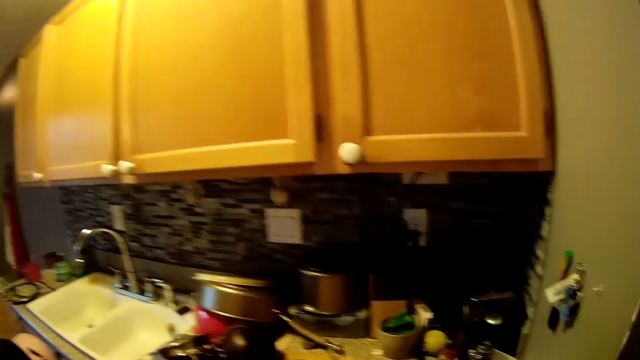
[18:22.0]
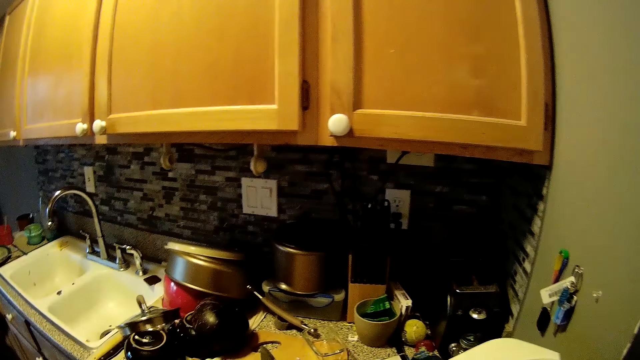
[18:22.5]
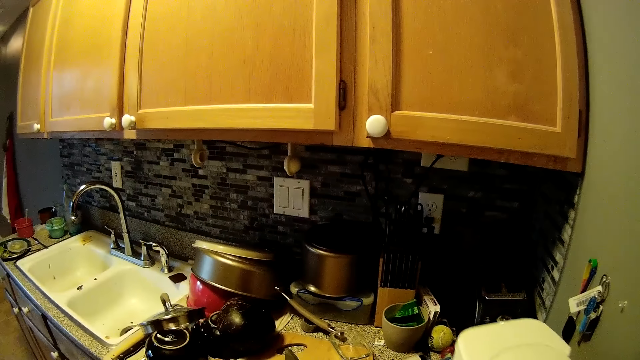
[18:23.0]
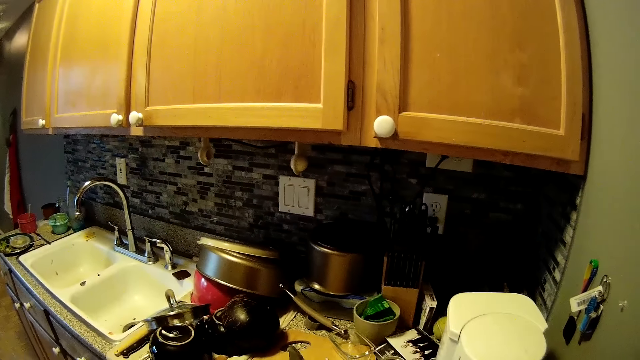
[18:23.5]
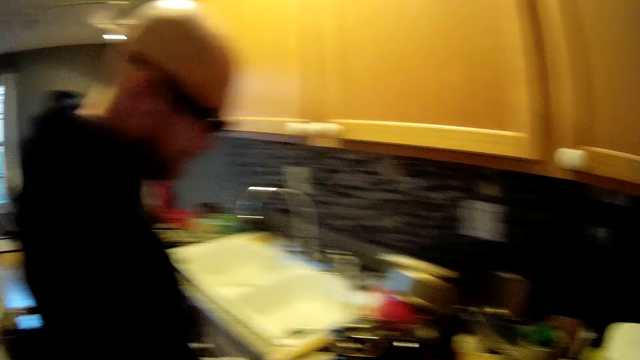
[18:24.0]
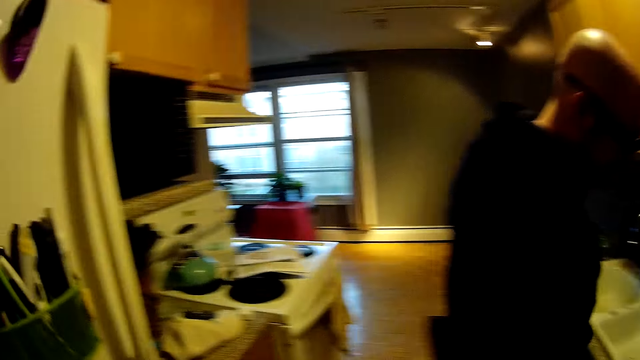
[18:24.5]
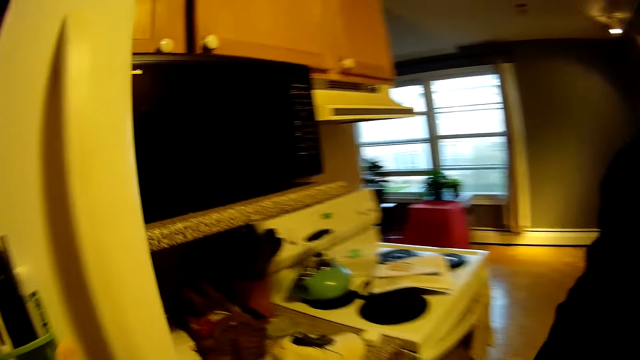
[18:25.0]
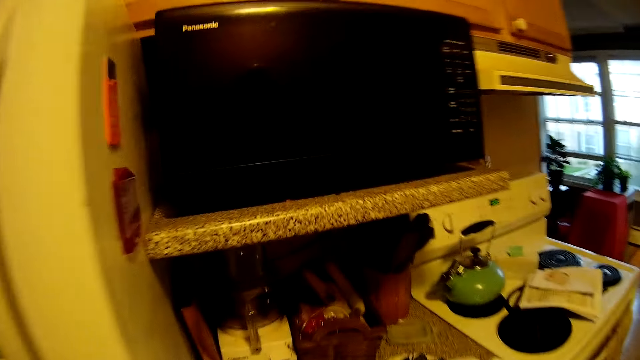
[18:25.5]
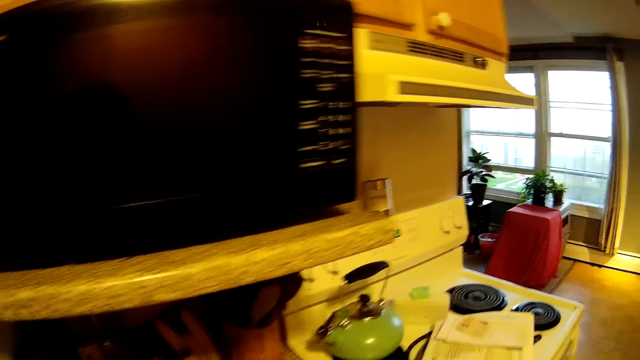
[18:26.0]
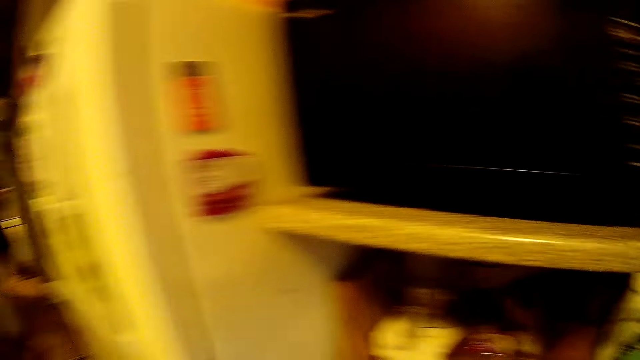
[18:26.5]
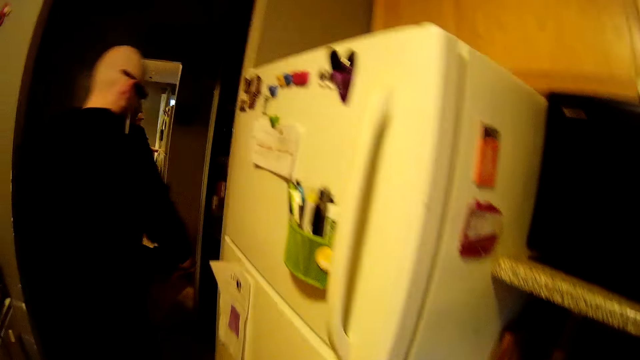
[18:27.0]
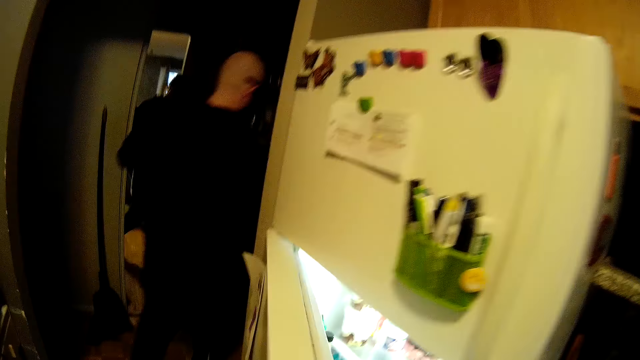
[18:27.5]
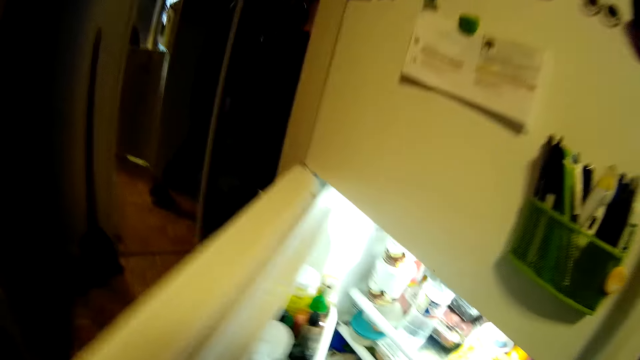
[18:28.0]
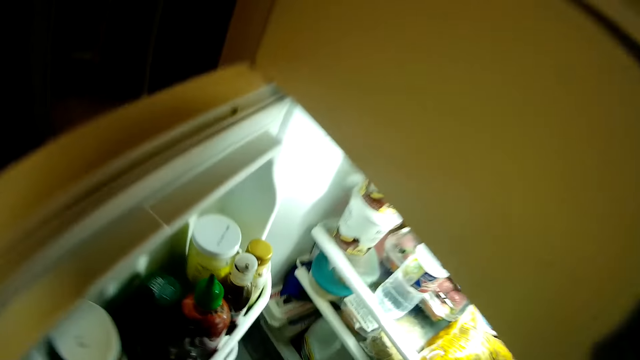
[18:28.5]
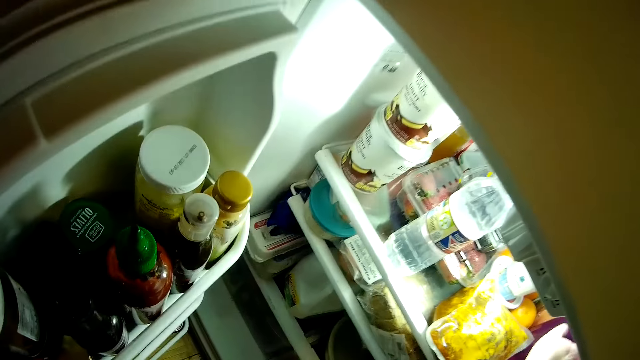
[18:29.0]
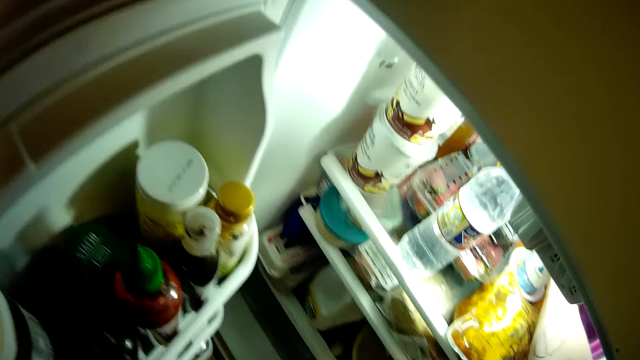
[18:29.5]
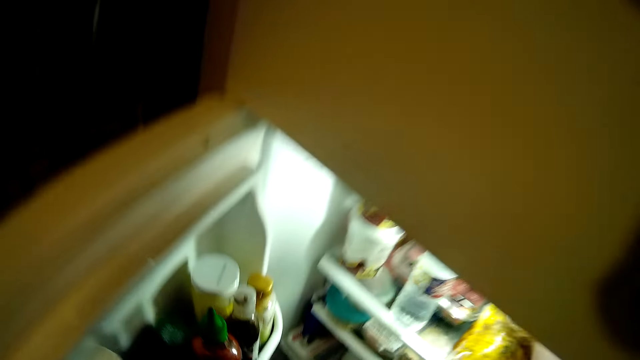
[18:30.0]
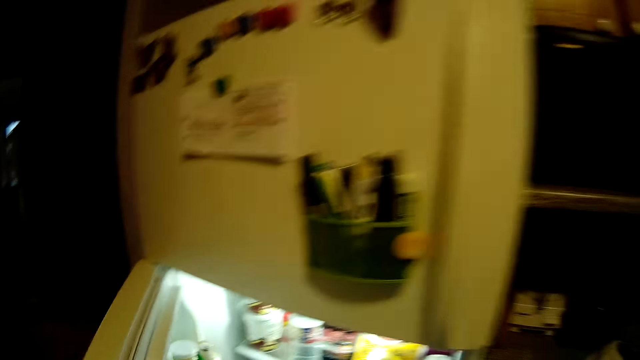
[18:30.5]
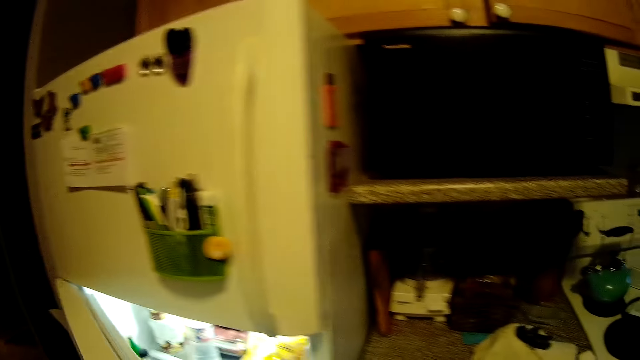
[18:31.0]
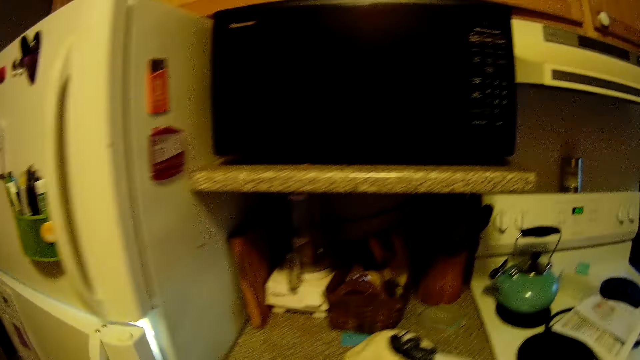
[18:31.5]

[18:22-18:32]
The camera wearer drops the coffee maker on a kitchen counter with both hands. She opens a refrigerator door with her left hand. A person walks away from the kitchen. The camera wearer takes out a cup of coffee from the refrigerator with her right hand.

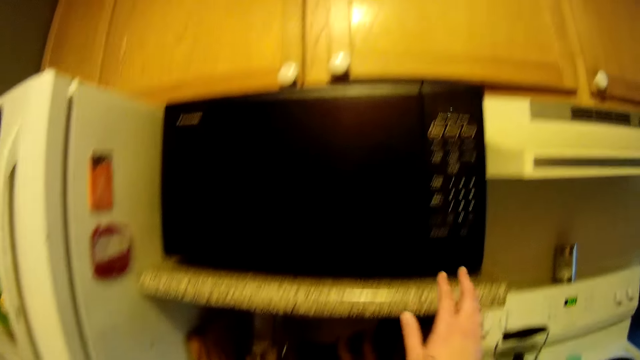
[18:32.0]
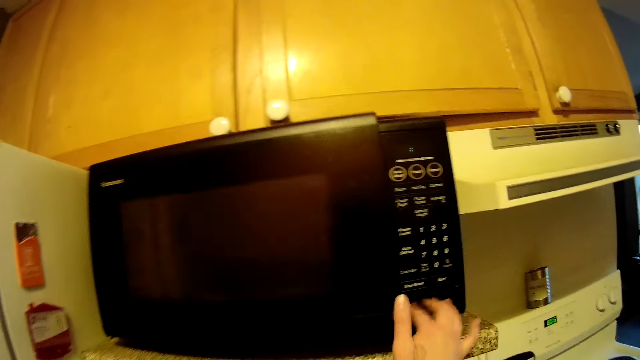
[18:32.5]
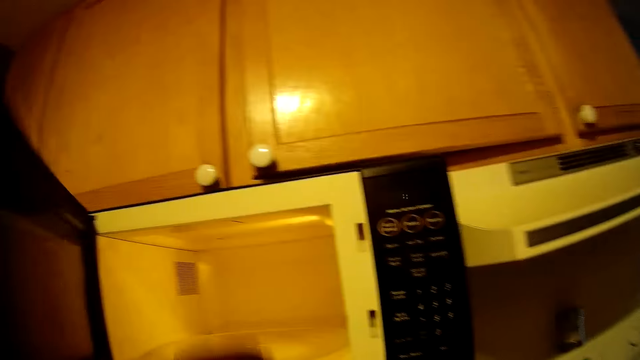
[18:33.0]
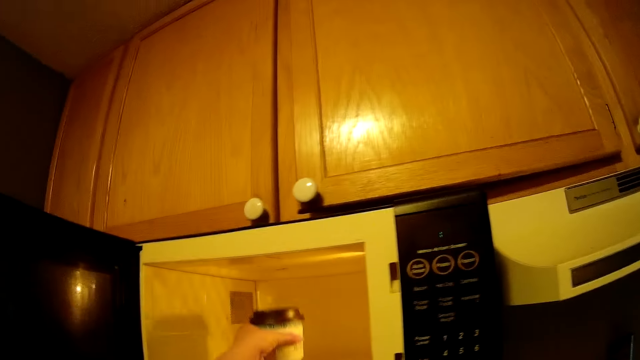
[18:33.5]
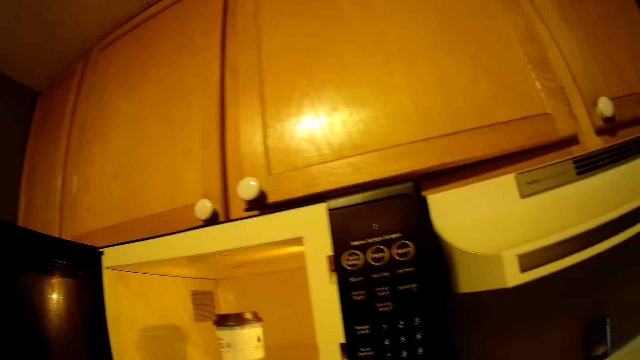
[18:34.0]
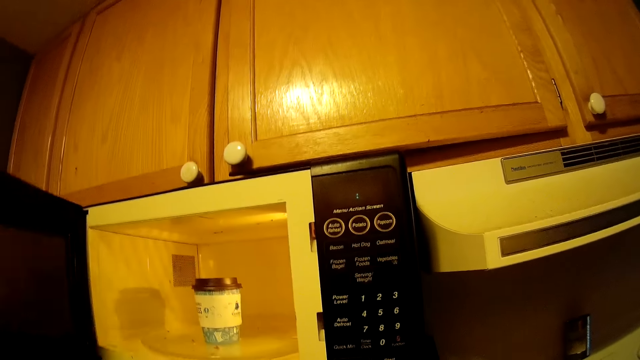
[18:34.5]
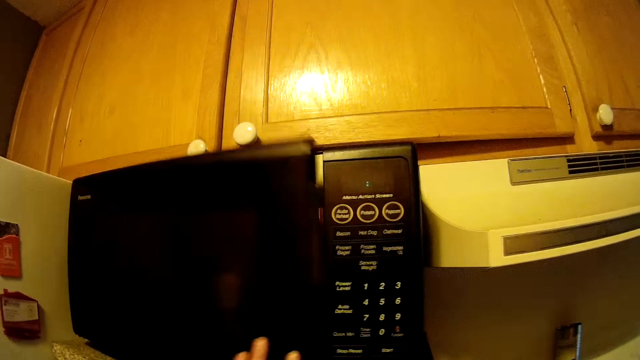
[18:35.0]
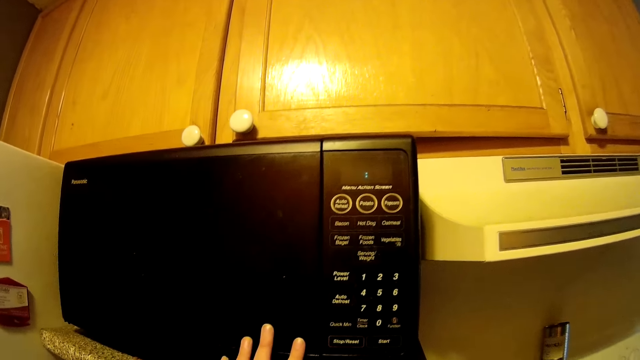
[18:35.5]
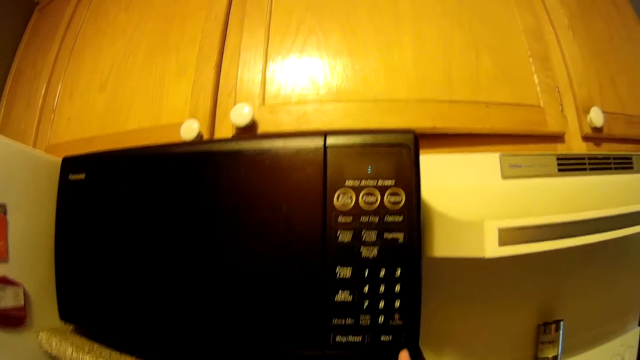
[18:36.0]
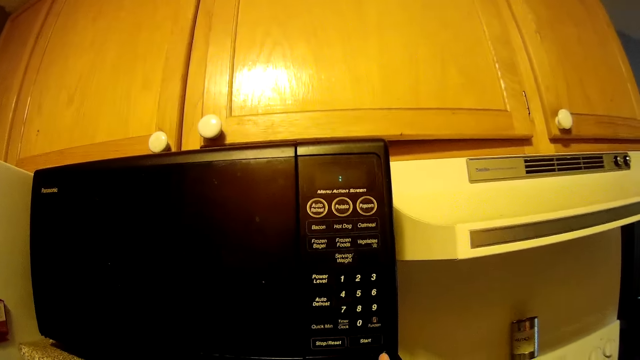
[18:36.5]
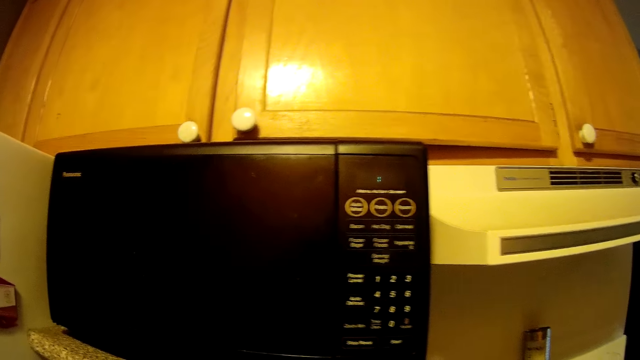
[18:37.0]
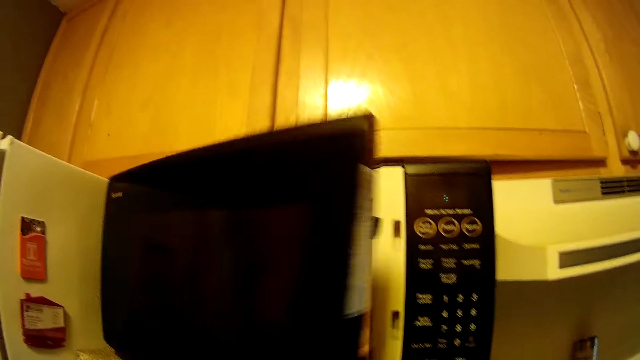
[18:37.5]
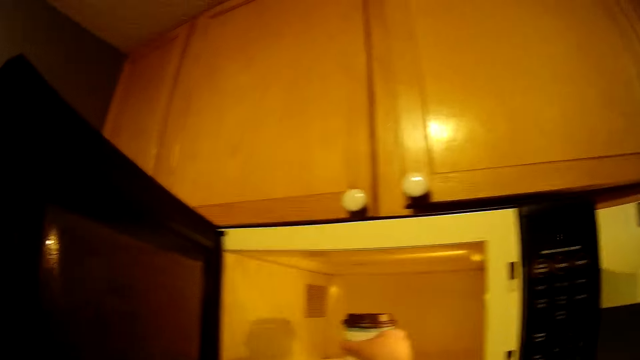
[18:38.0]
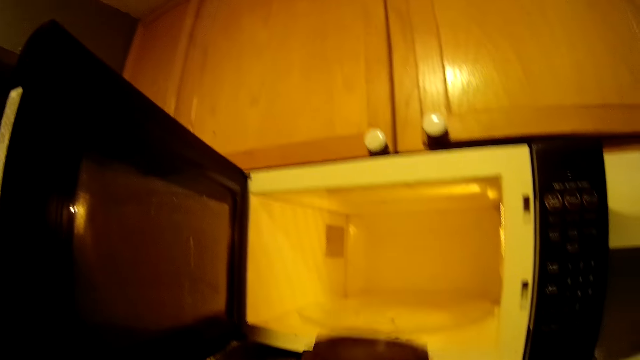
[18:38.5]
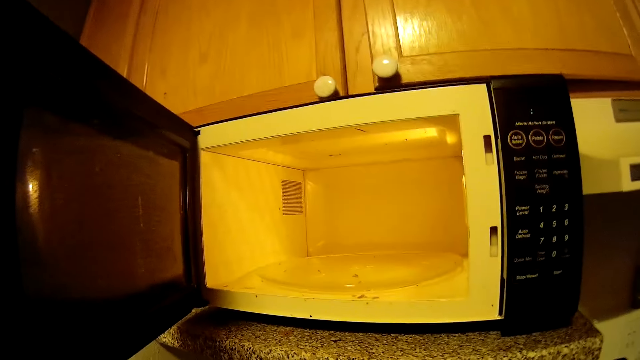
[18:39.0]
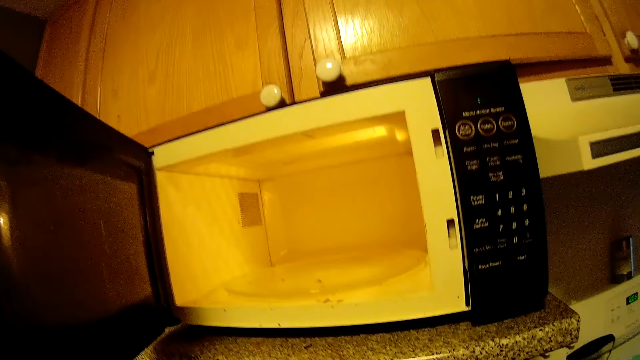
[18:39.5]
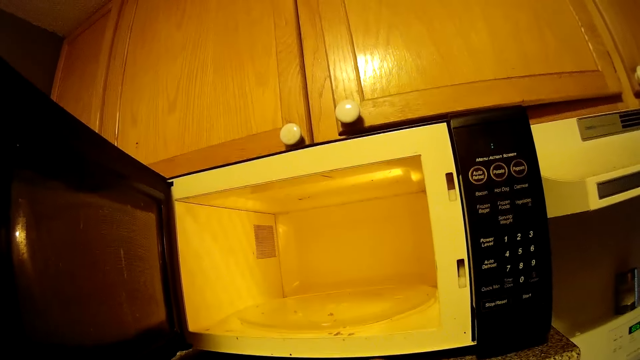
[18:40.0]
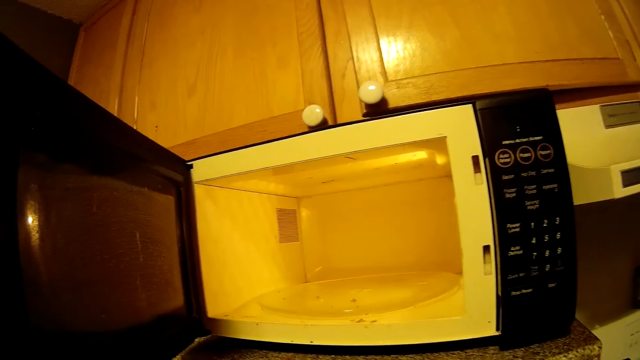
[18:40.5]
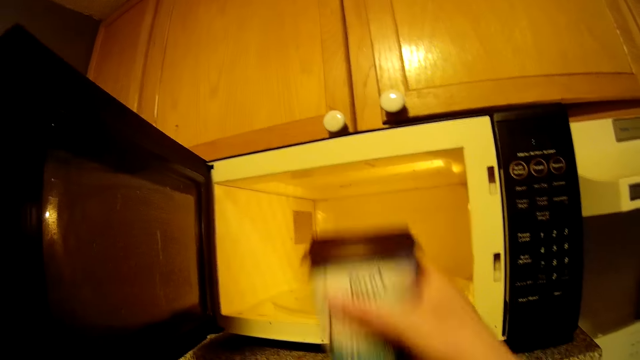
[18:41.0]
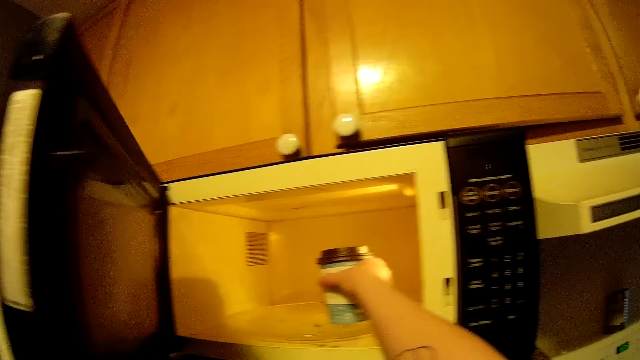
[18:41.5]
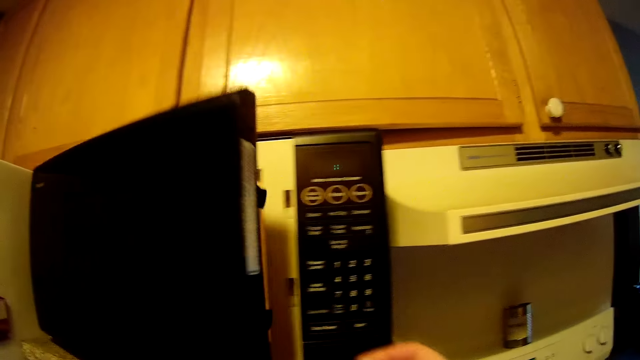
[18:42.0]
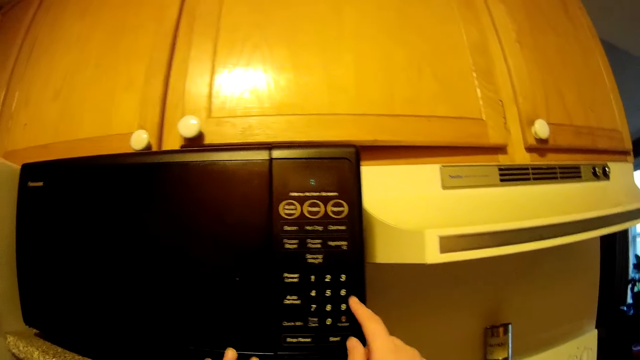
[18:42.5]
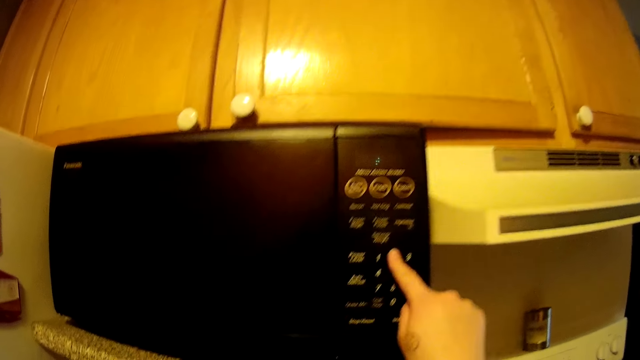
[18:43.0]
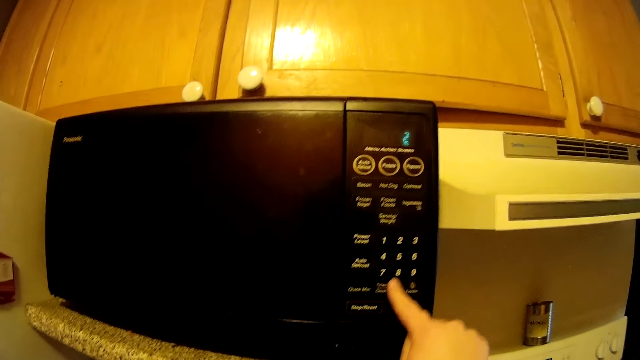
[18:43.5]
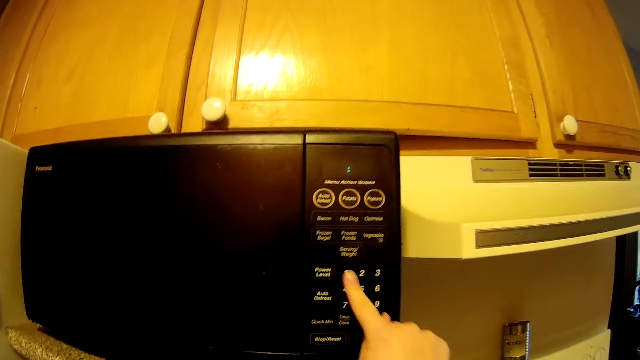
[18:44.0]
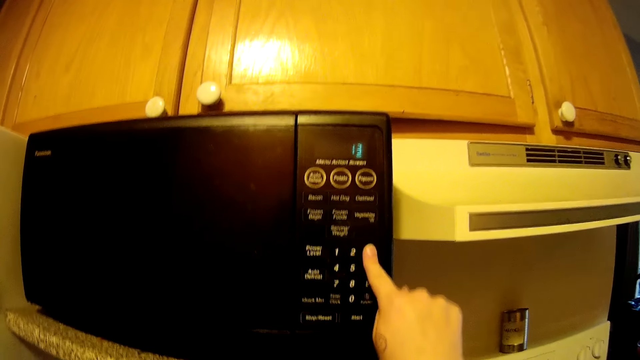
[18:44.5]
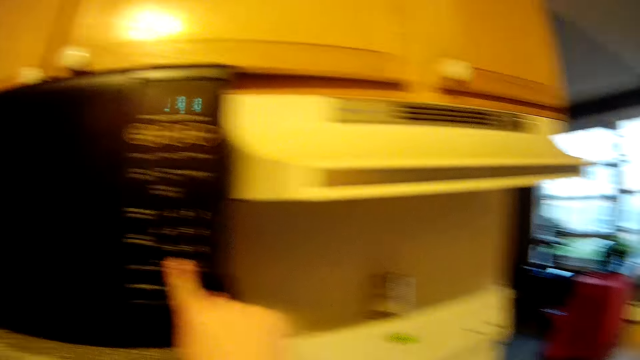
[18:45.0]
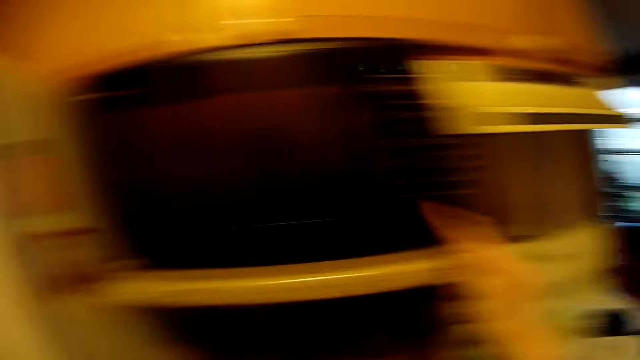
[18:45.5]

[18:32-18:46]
The camera wearer opens a microwave with her right hand. She places the coffee in the microwave with her left hand. She closes the microwave with her left hand. She opens the microwave with her left hand. She takes out the cup of coffee from the microwave with her right hand. She places the cup of coffee in the microwave with her right hand. She closes the microwave with her left hand. She operates the microwave with her right hand.
